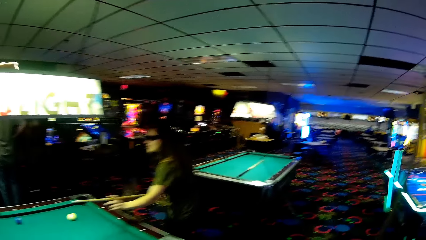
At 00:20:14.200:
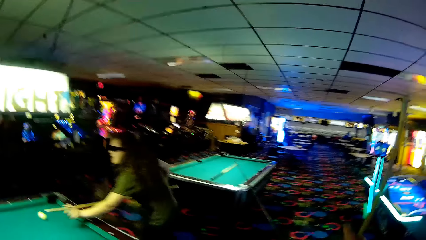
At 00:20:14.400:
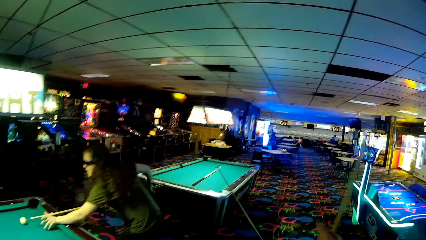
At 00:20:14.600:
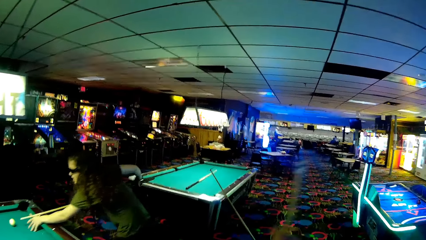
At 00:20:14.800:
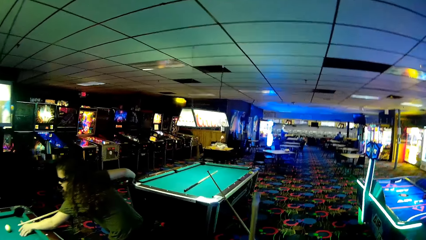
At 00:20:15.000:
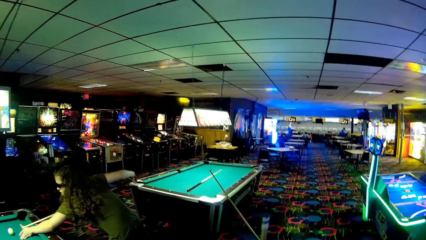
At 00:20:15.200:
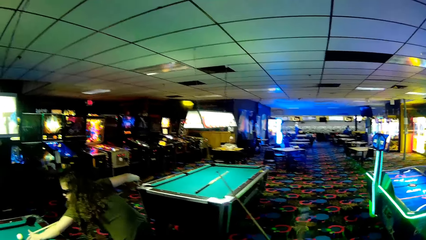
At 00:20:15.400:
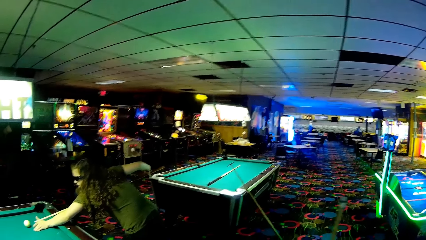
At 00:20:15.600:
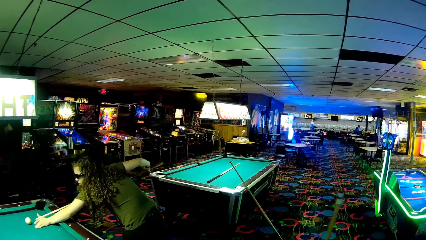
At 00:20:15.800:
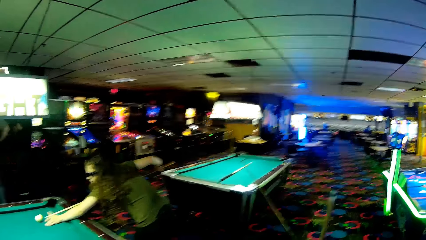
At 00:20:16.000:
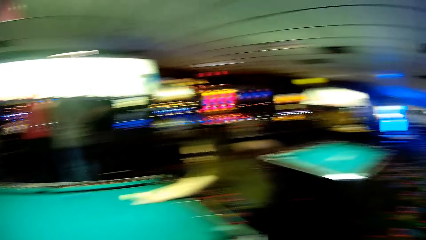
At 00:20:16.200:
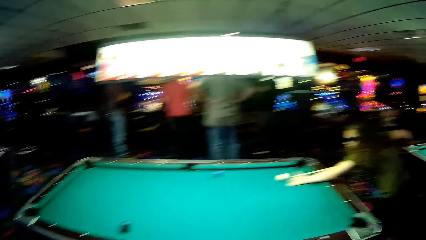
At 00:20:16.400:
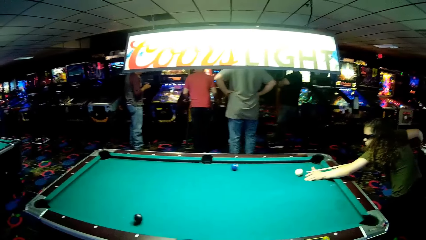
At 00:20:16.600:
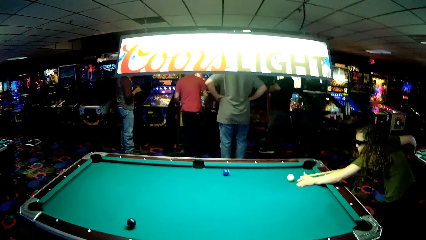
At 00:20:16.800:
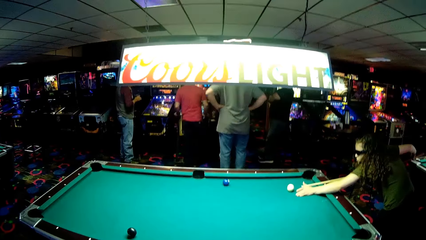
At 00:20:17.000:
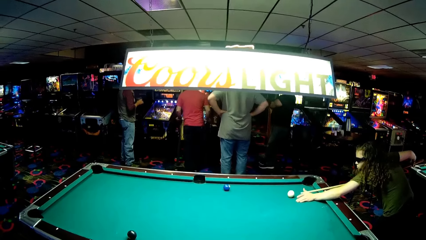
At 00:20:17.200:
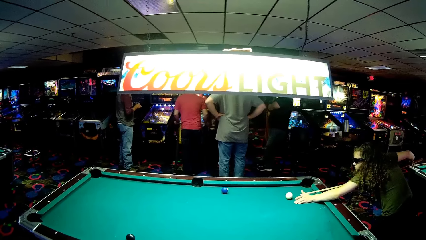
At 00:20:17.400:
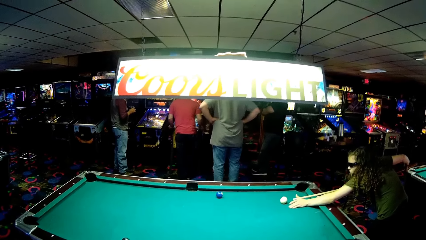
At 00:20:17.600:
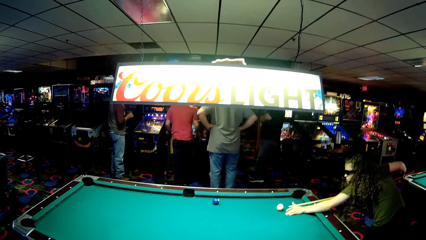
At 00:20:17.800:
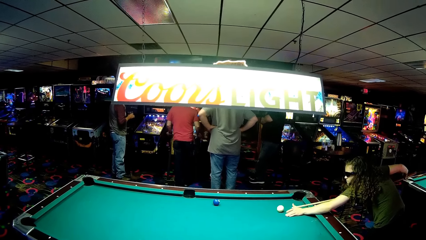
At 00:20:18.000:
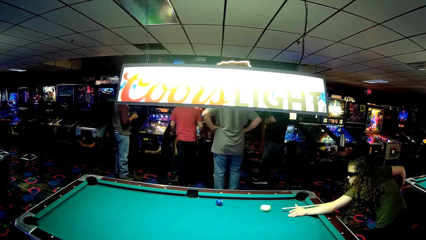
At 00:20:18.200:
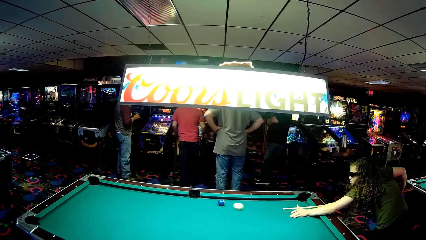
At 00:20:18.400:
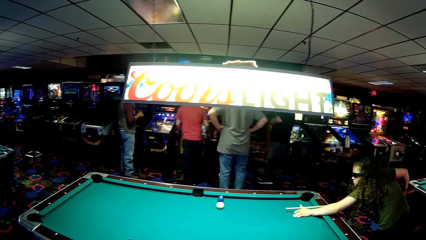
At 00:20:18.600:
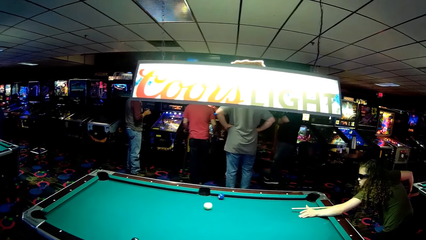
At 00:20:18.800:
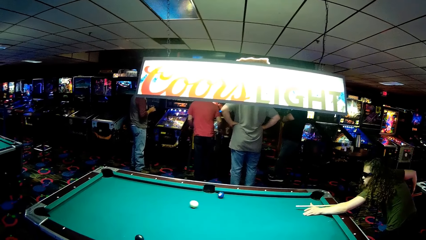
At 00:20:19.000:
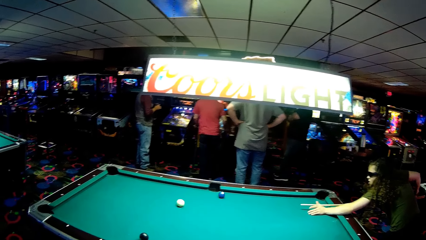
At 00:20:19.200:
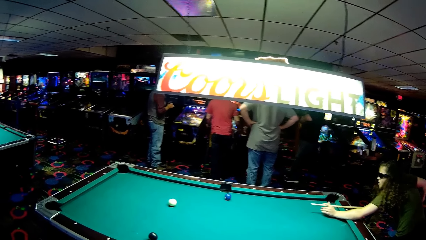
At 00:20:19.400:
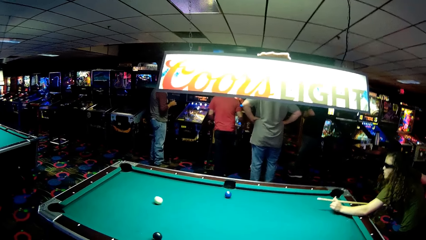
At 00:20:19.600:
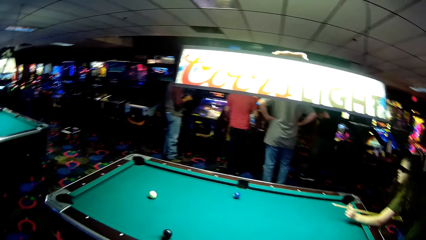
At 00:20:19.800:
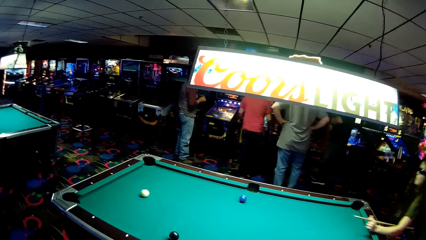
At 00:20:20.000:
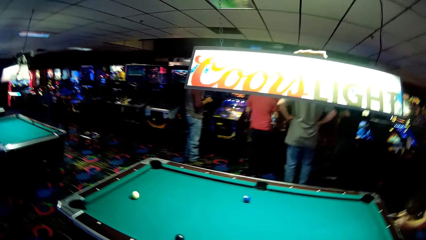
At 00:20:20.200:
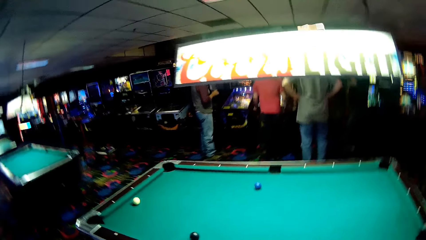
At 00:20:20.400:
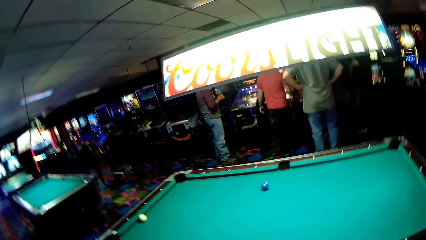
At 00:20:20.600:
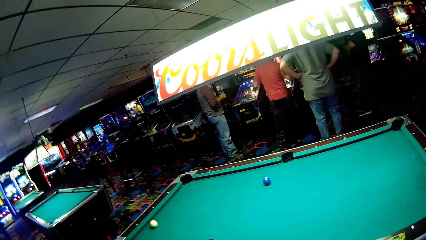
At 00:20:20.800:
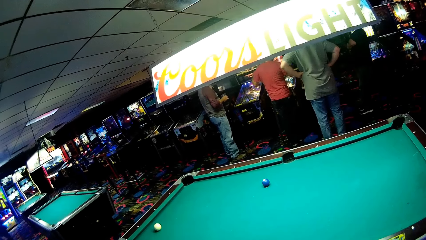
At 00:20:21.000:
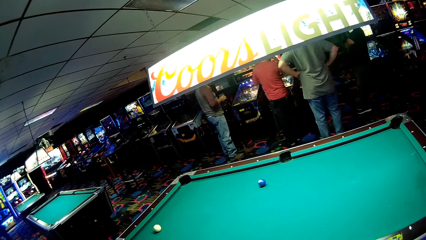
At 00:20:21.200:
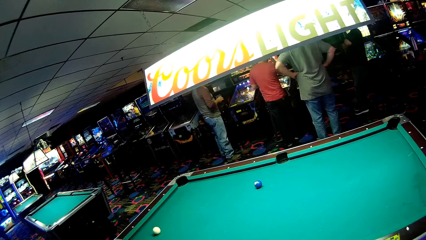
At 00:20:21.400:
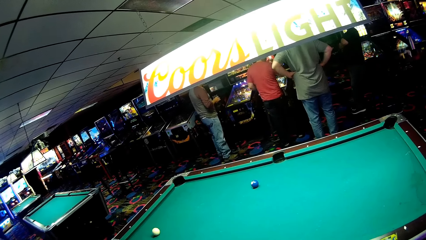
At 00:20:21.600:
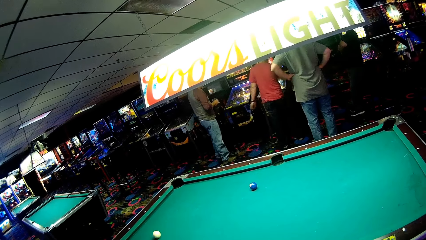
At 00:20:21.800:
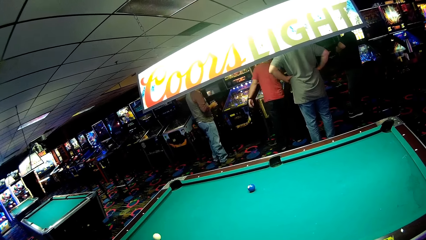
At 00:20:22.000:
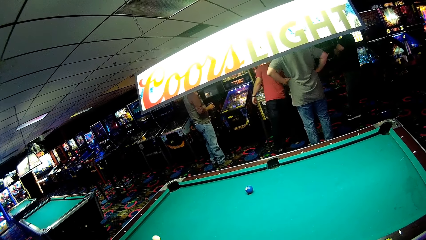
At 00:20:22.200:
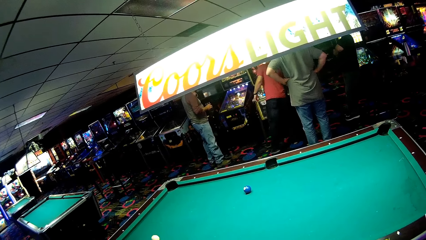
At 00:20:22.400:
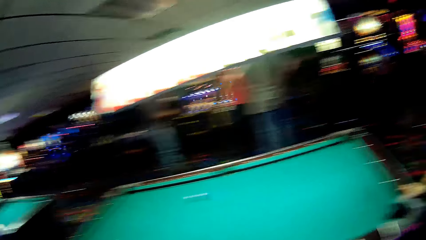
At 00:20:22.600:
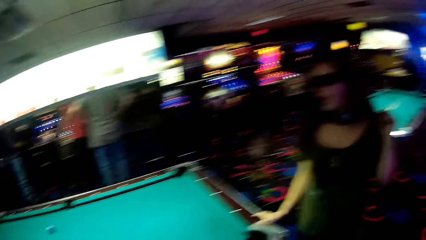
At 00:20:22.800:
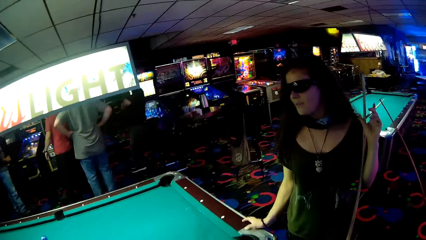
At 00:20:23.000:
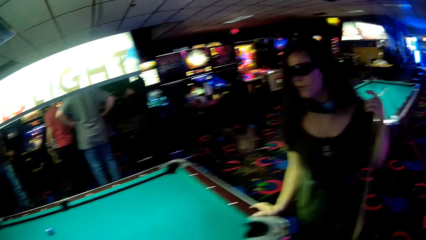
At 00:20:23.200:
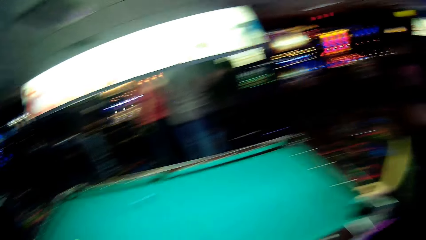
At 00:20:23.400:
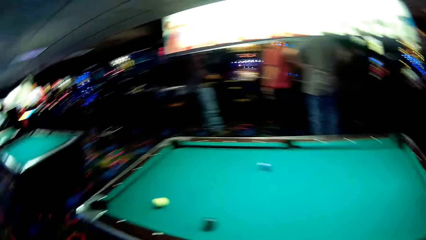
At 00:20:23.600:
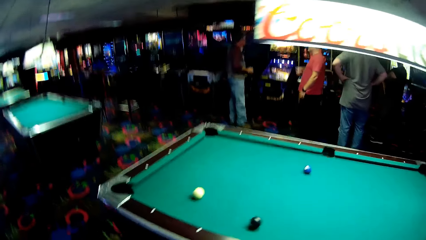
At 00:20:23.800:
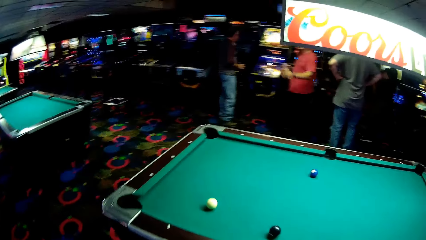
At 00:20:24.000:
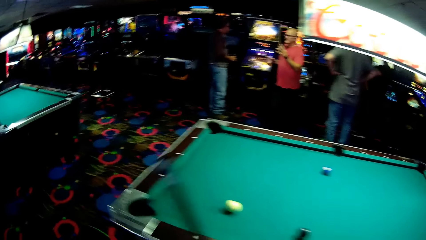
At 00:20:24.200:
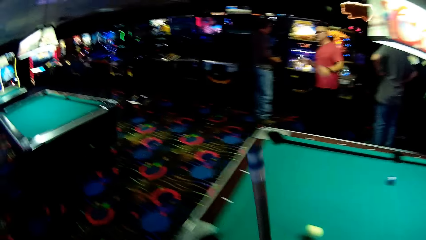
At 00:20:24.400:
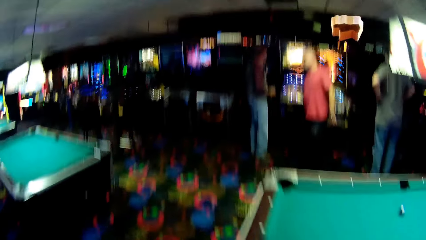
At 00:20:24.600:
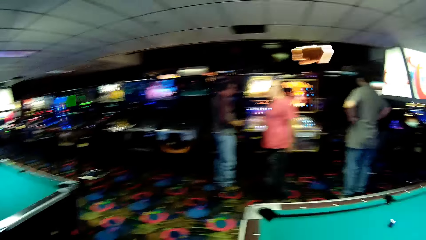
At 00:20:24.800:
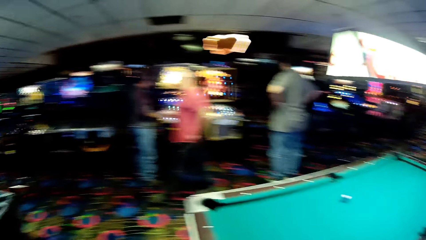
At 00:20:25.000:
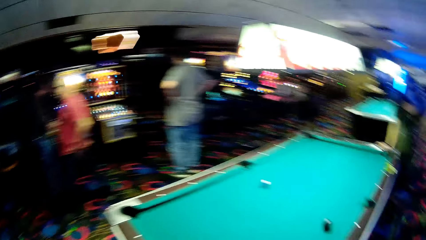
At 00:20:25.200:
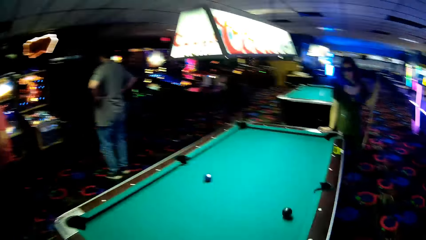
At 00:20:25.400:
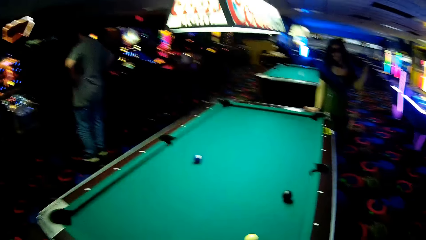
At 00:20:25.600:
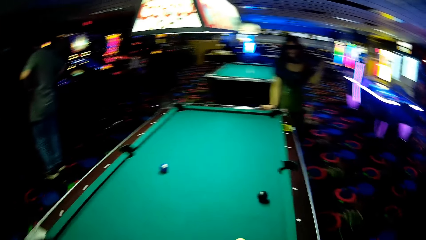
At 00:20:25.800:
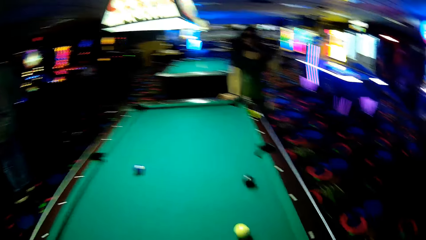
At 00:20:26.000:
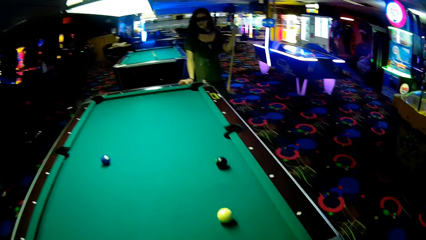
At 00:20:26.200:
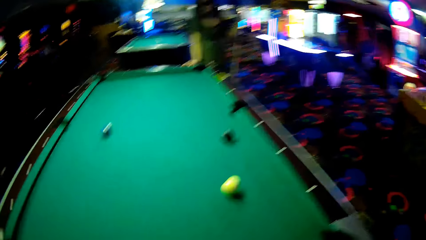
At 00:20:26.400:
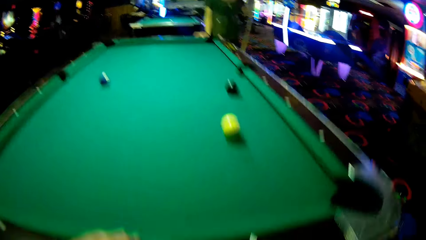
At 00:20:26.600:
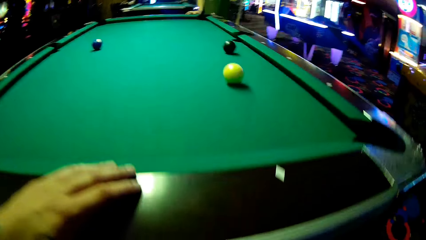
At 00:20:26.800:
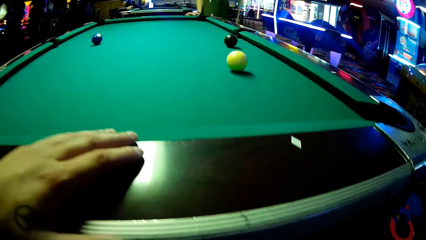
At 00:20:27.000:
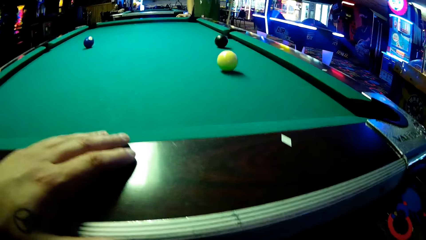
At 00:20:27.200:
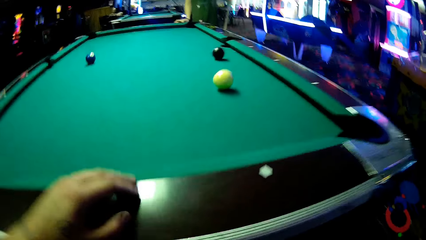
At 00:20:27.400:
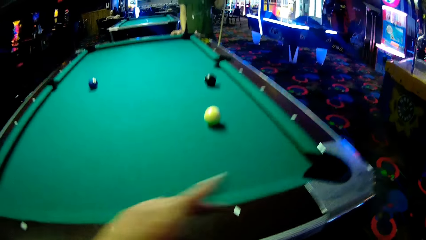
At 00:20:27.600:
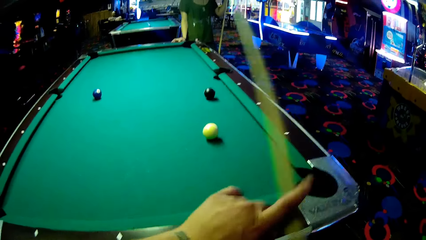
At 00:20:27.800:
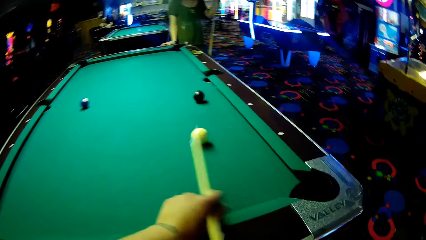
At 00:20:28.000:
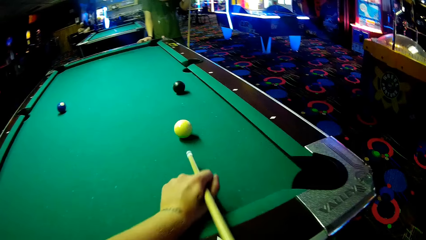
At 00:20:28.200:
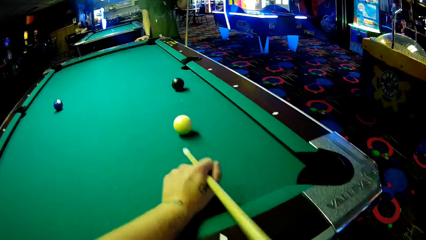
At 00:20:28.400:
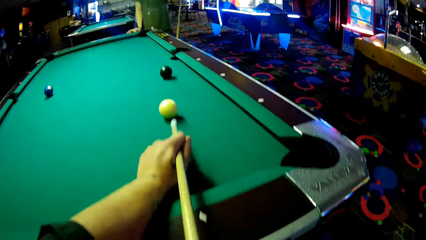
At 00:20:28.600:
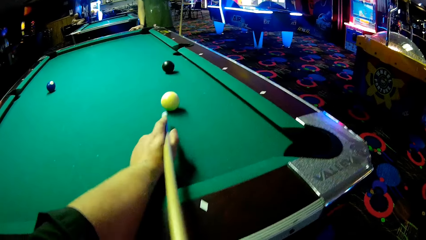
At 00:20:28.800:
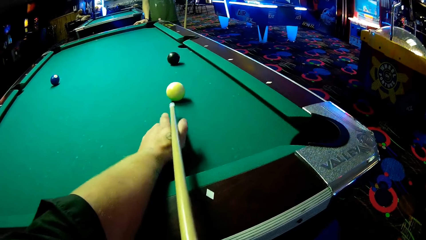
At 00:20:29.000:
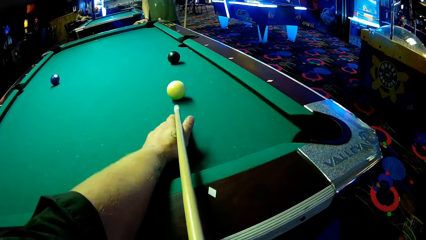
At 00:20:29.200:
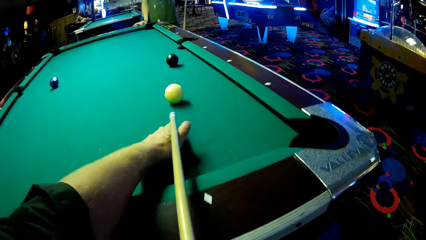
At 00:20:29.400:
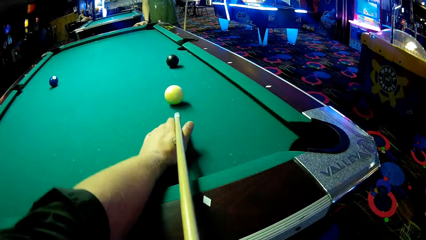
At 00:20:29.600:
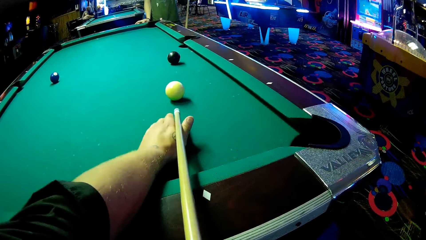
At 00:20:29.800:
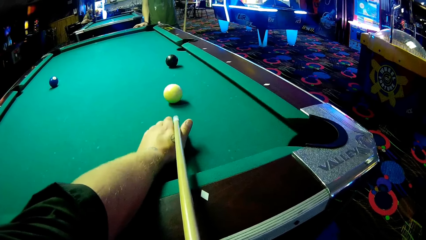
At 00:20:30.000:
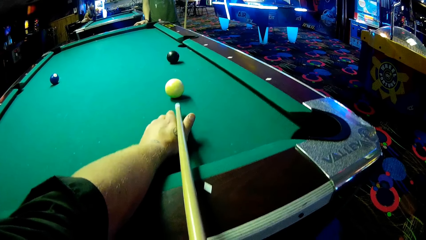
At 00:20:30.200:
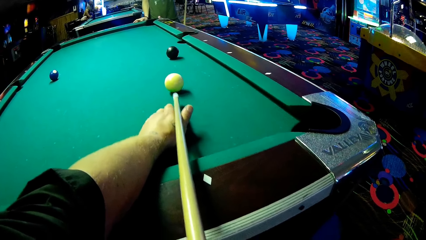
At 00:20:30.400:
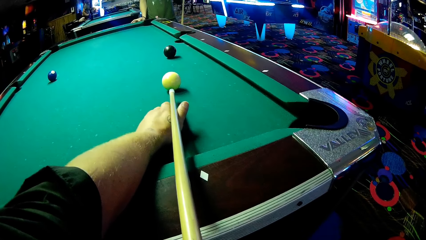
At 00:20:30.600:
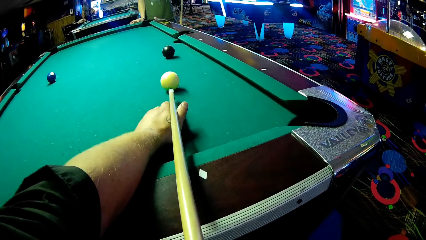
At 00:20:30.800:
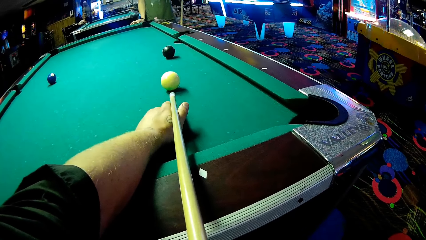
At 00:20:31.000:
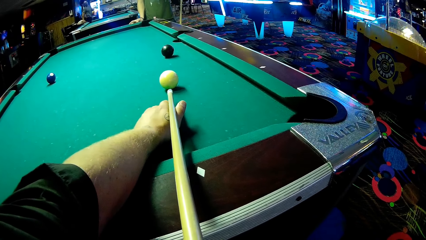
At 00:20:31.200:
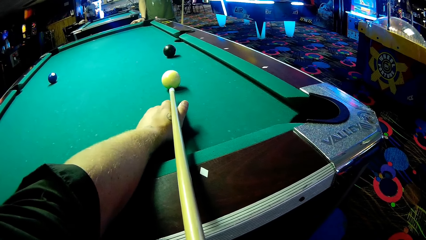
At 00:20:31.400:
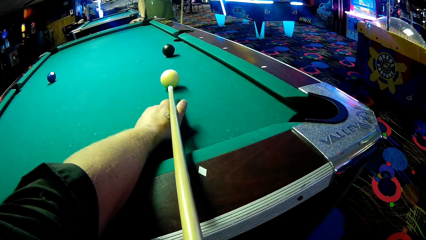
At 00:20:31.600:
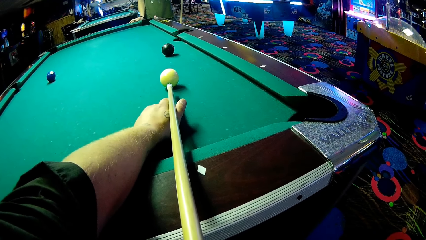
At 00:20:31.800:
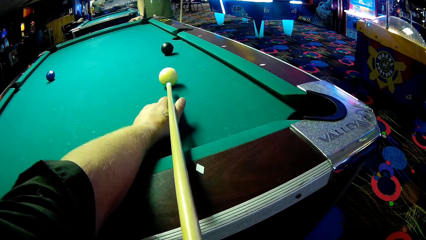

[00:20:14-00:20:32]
A woman holds a pool cue. The woman strikes a billiards ball. The woman holds a billiards stick. The camera wearer walks to the other side of the billiards. The woman talks to the camera wearer. The camera wearer holds the billiards stick in position and strikes the billiards ball.
